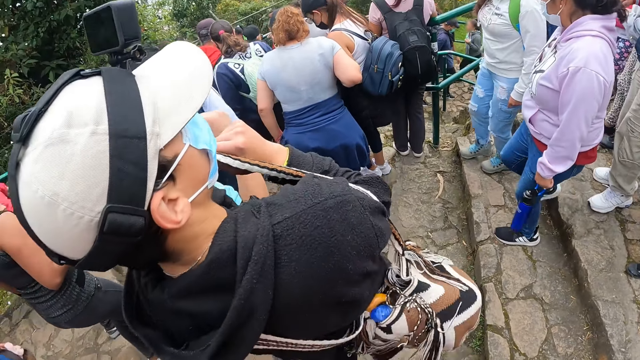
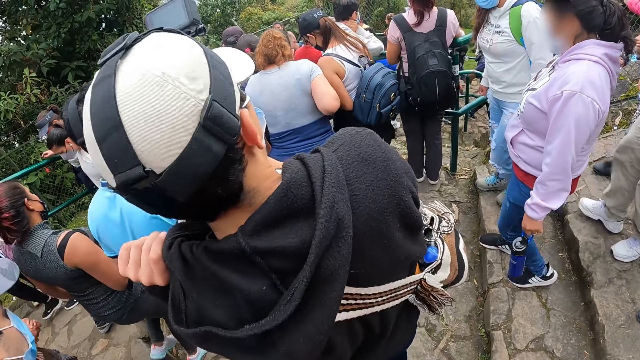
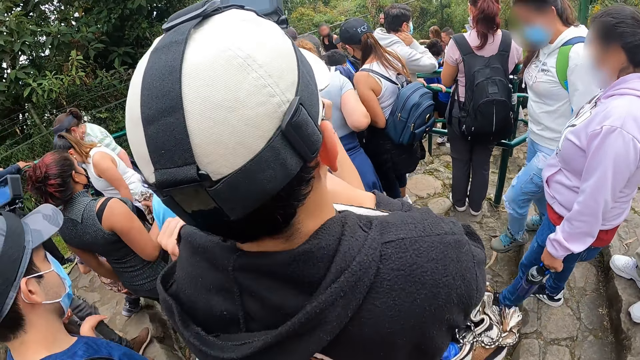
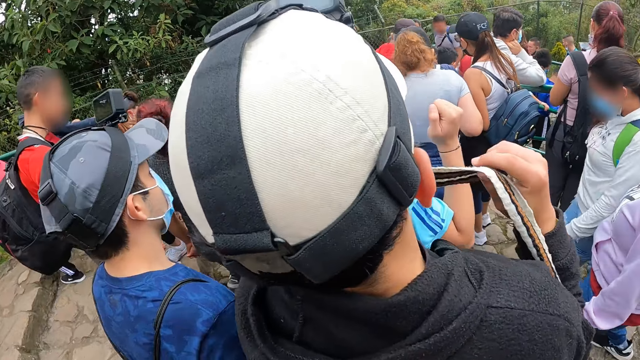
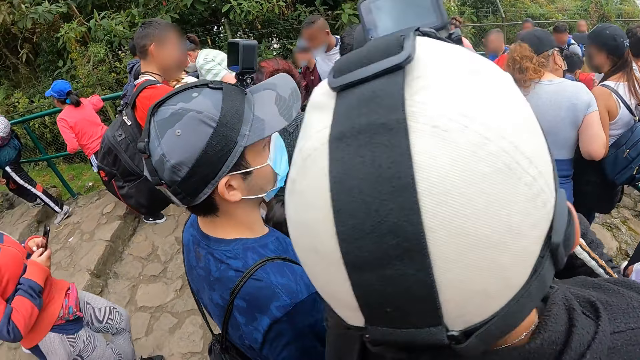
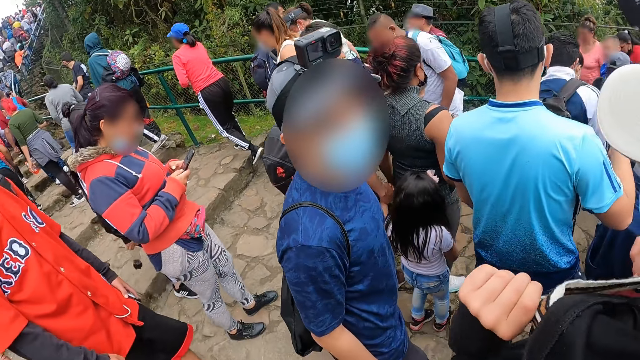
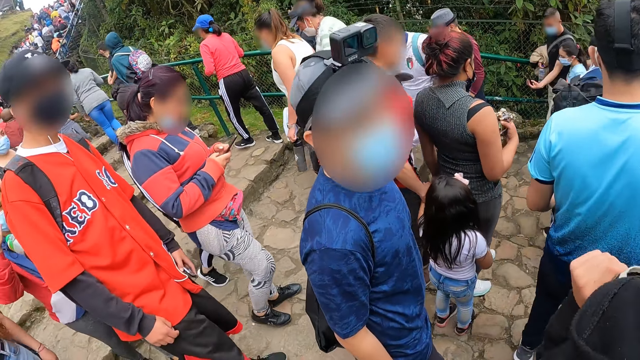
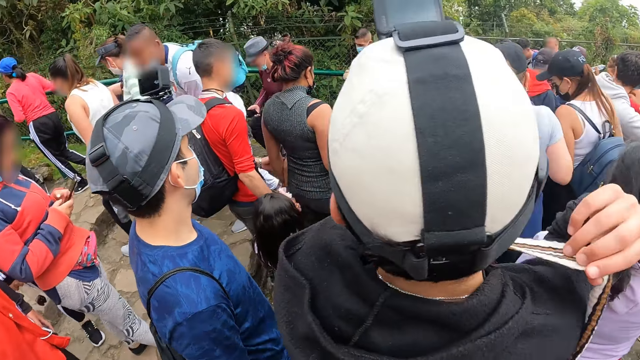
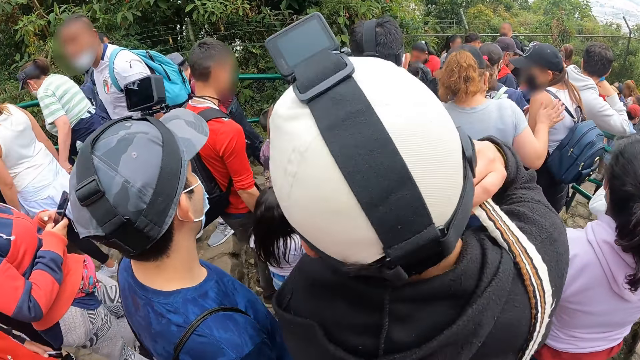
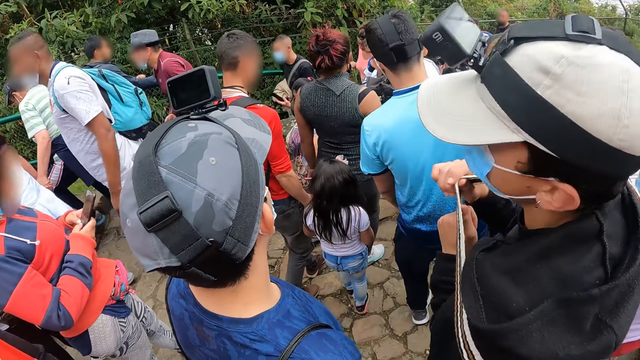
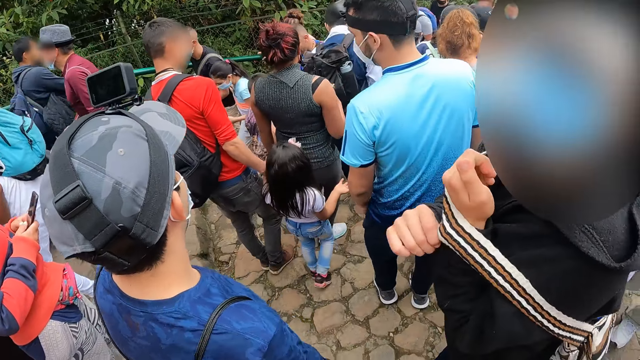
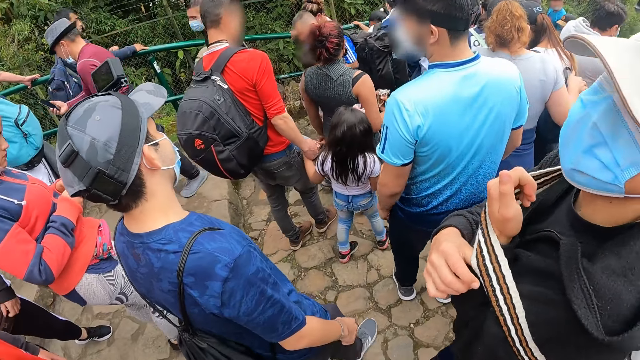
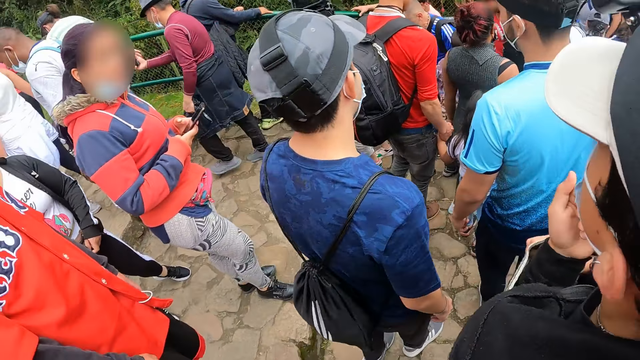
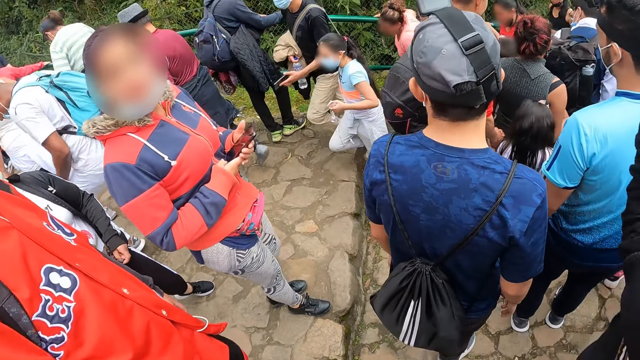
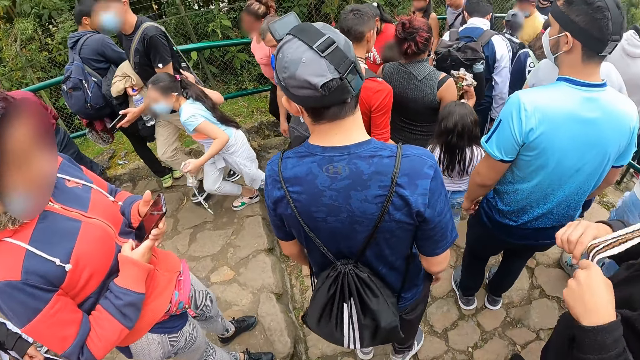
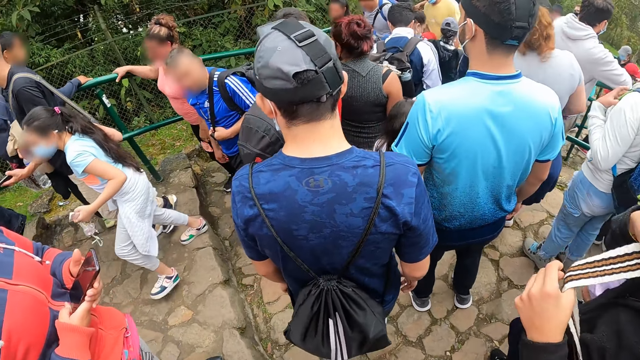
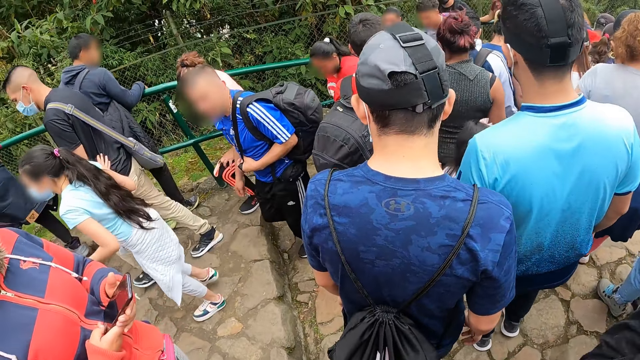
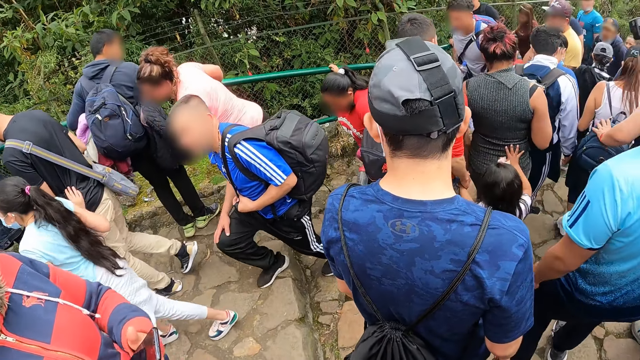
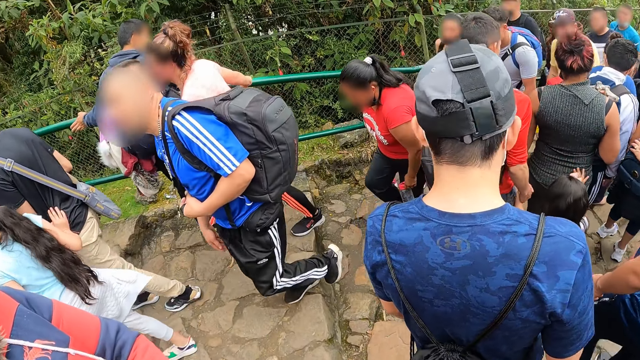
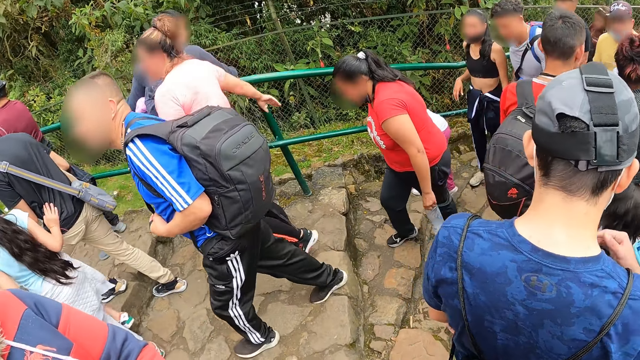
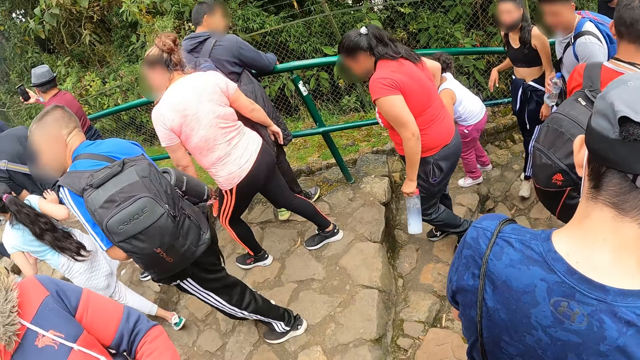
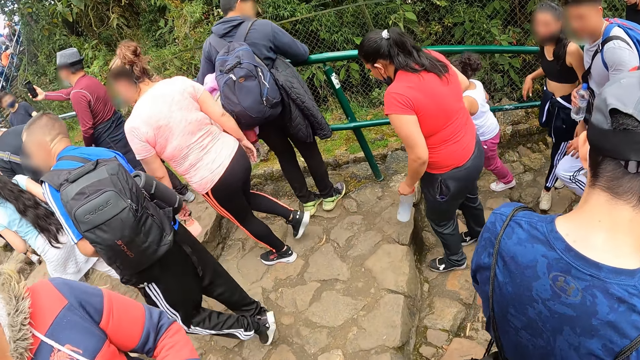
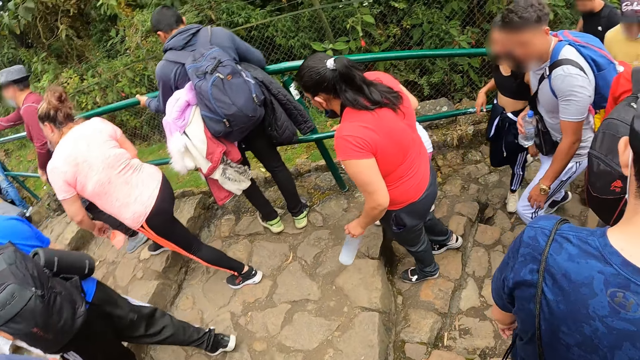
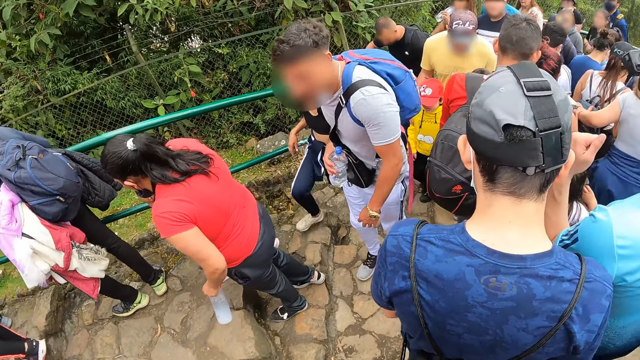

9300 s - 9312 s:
The camera wearer walks. They look around.

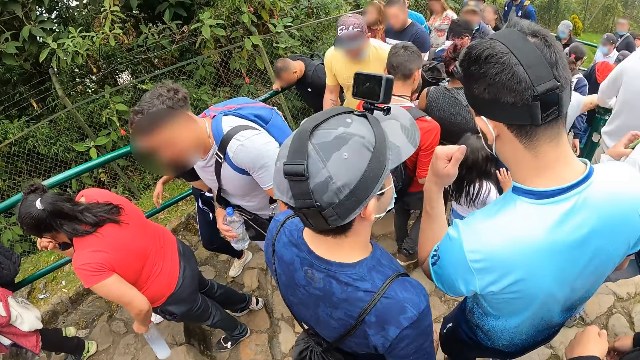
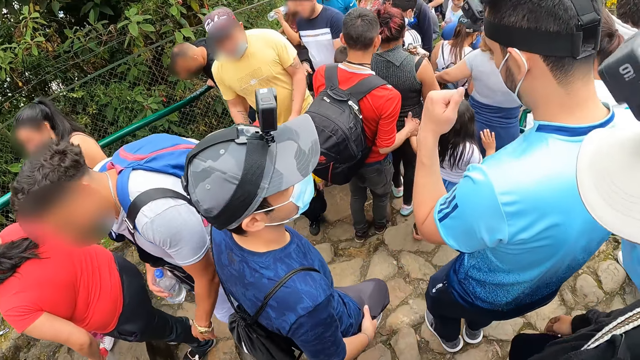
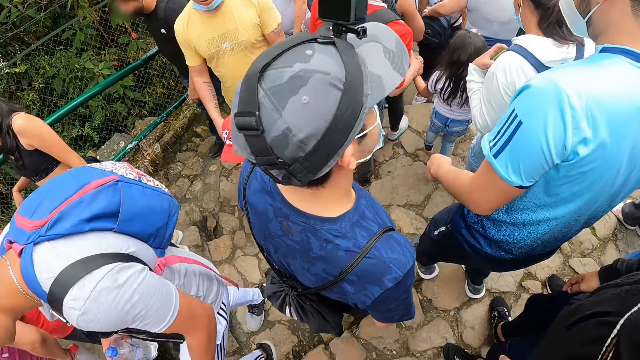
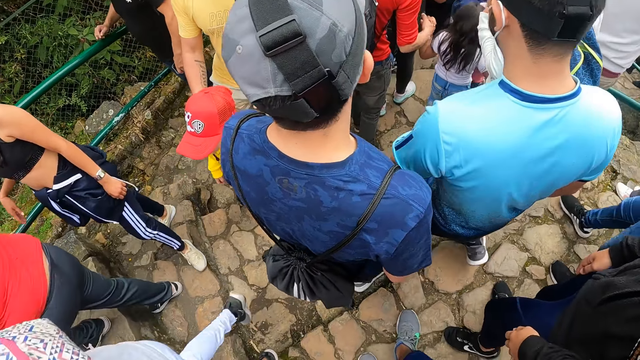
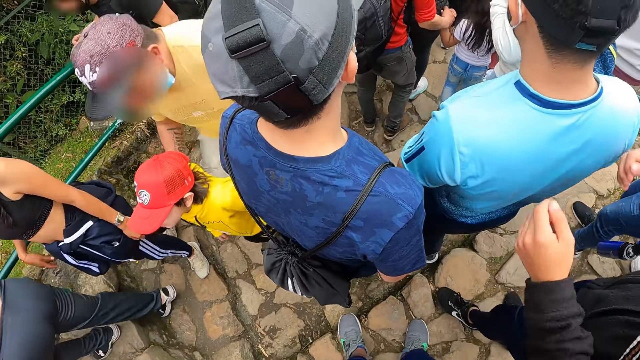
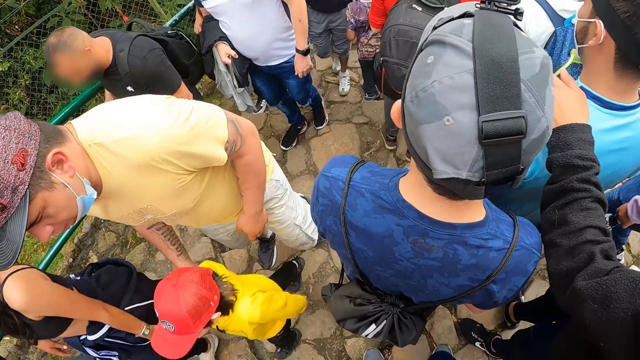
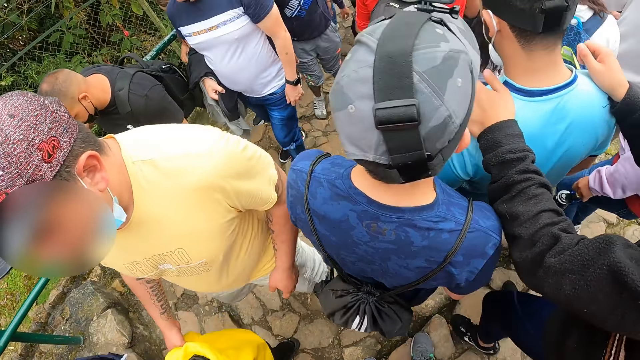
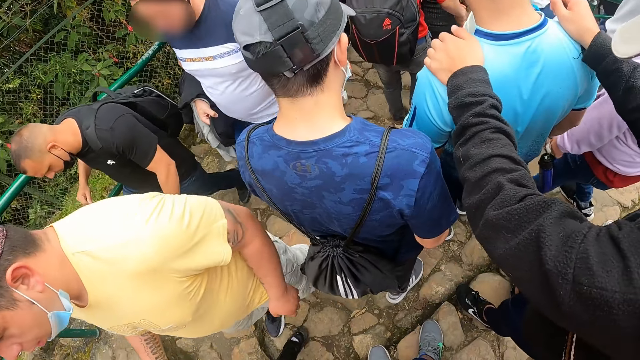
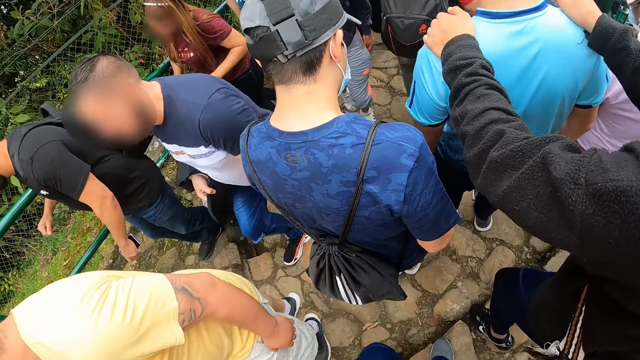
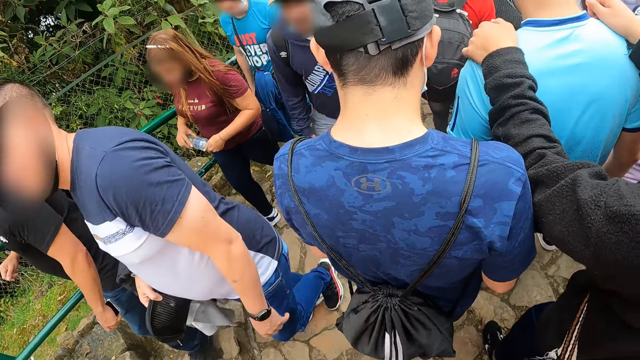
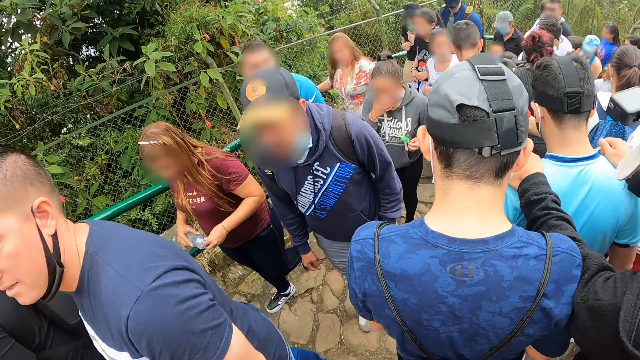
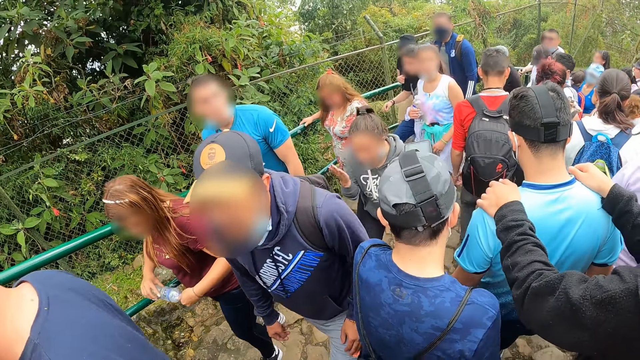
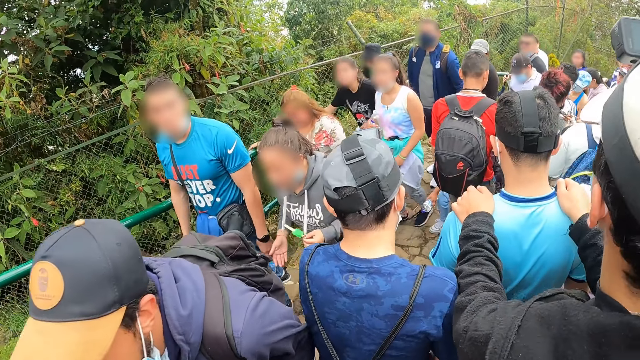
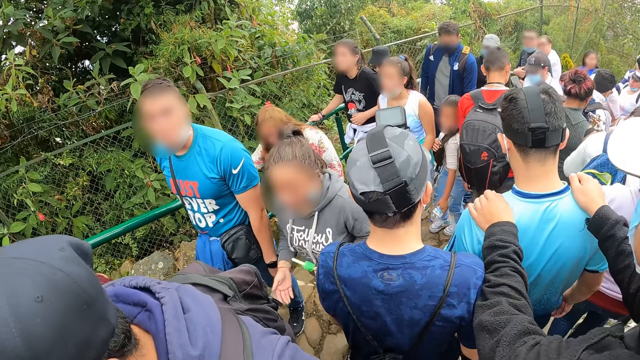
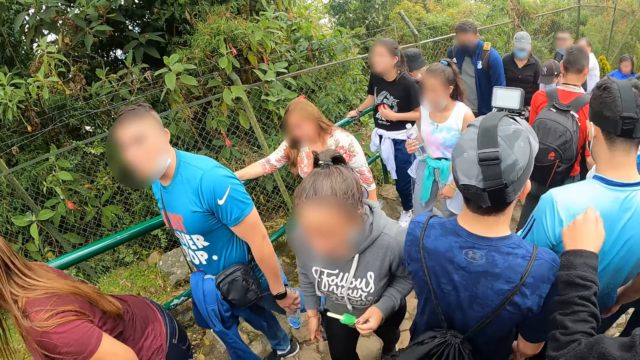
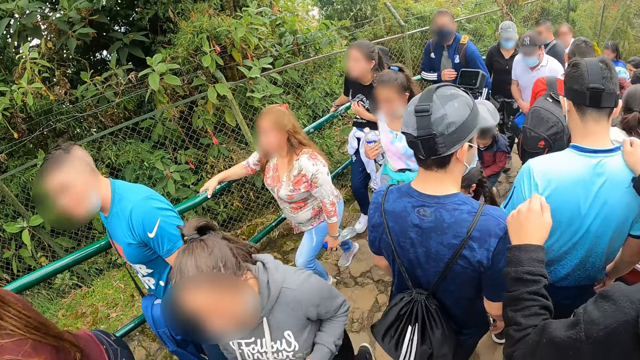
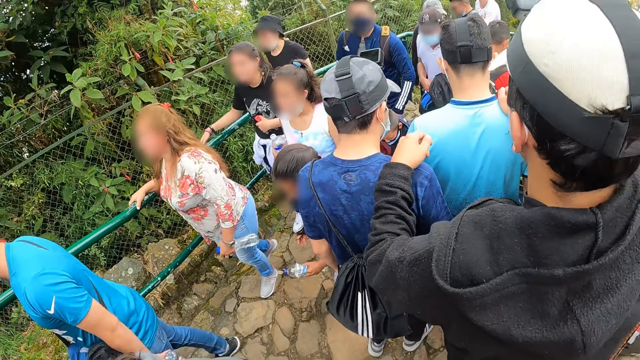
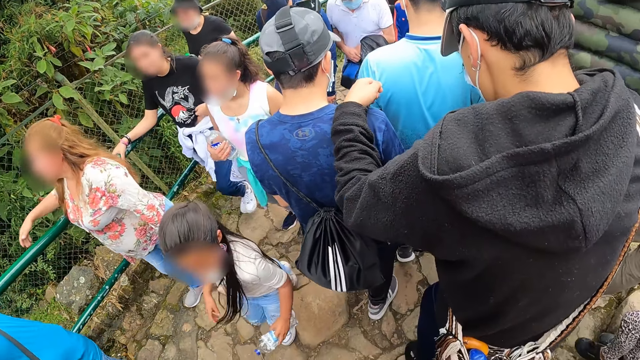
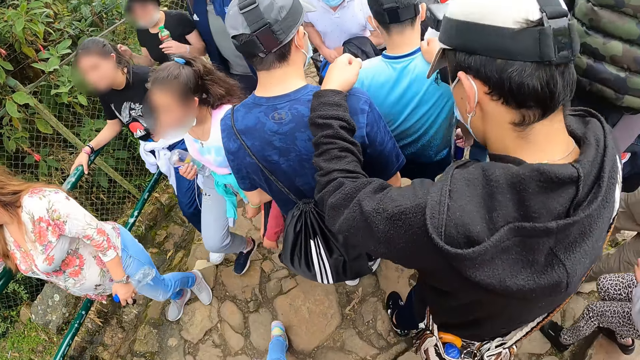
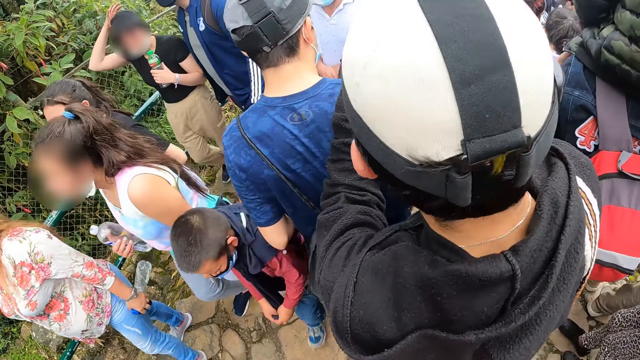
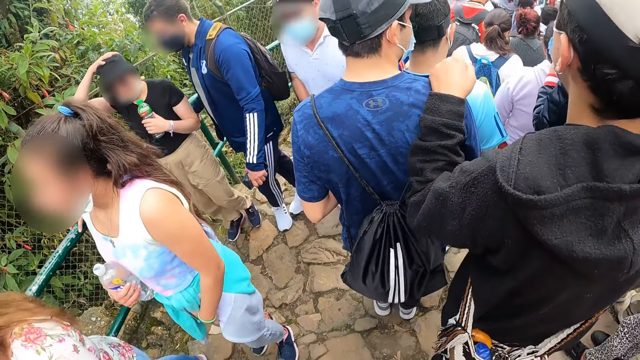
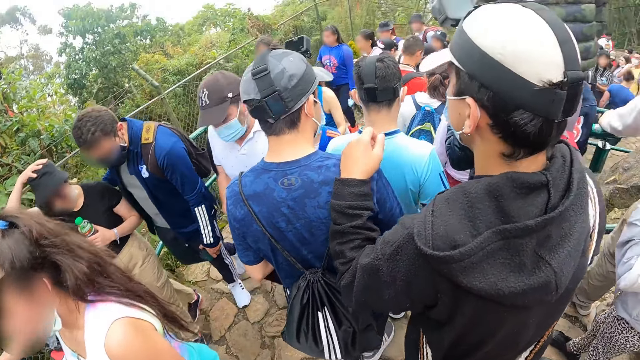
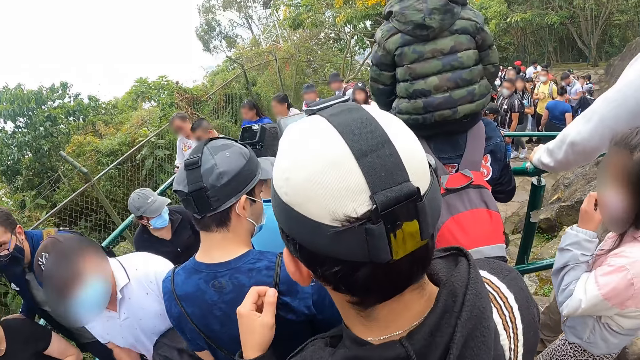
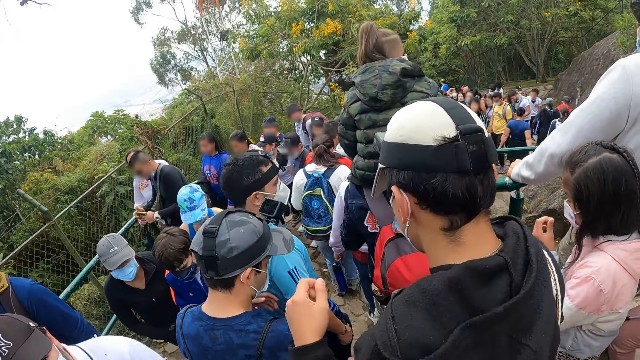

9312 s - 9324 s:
A man places both hands on another man's shoulders. The camera wearer walks. The first man places his left hand on a third man's right shoulder. The camera wearer walks again.
